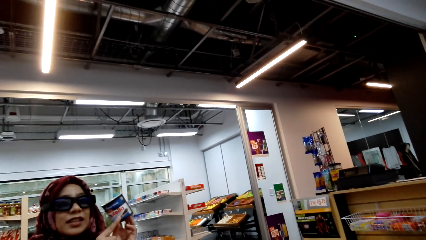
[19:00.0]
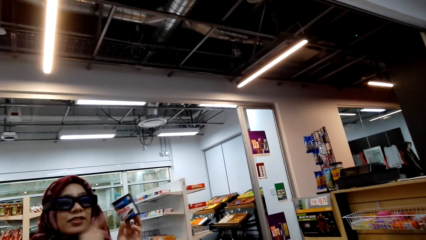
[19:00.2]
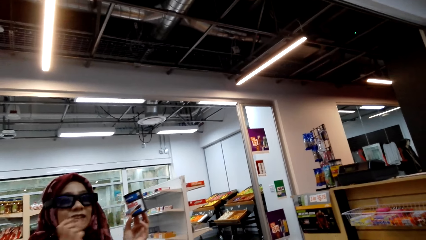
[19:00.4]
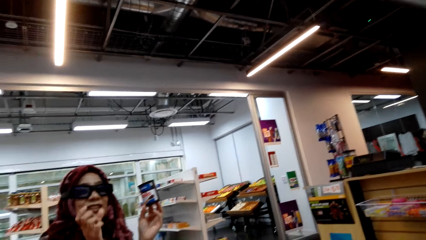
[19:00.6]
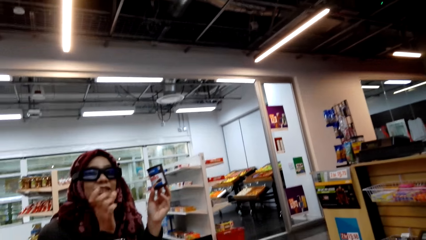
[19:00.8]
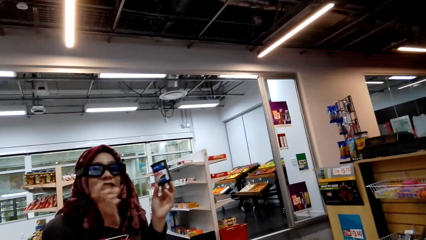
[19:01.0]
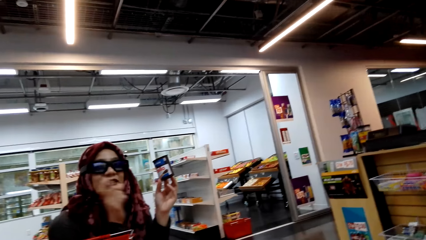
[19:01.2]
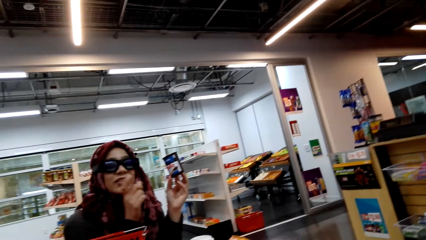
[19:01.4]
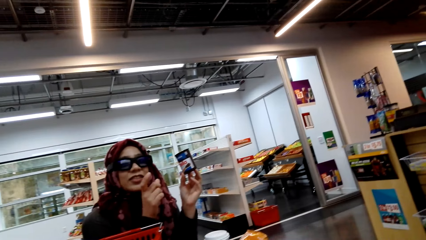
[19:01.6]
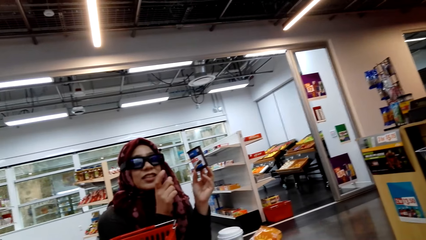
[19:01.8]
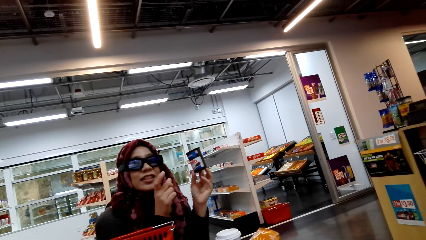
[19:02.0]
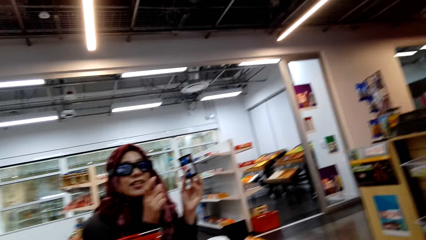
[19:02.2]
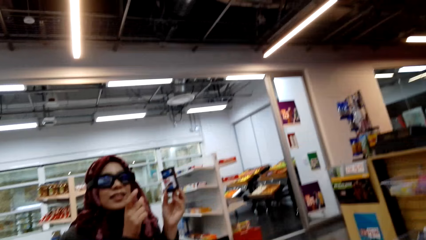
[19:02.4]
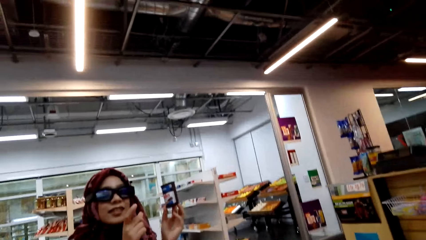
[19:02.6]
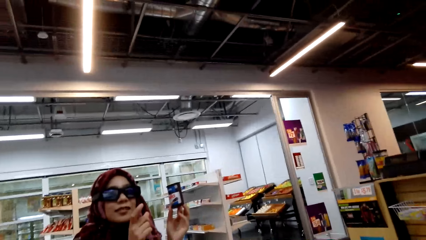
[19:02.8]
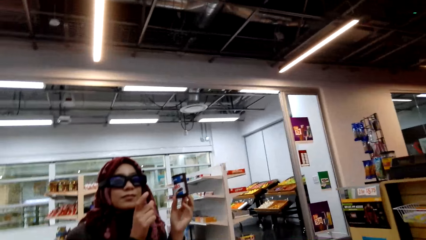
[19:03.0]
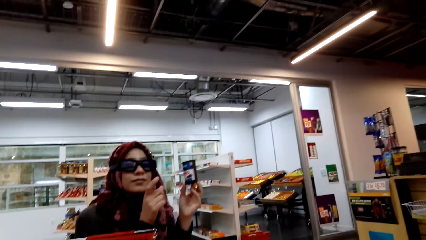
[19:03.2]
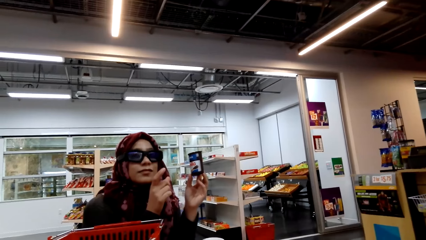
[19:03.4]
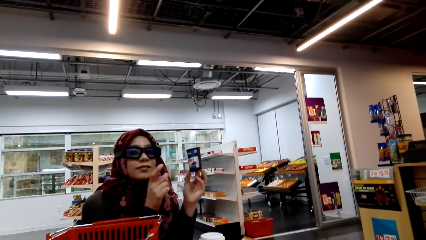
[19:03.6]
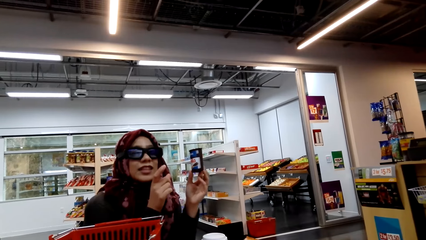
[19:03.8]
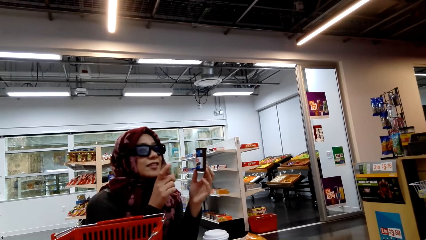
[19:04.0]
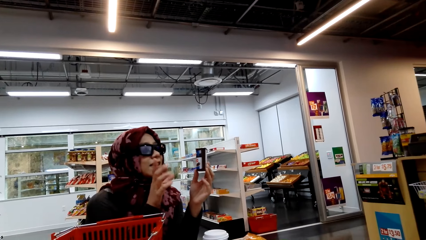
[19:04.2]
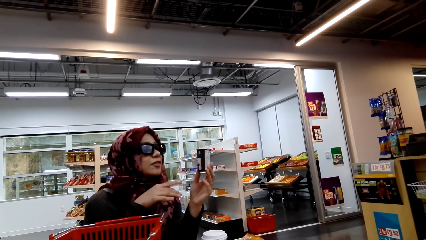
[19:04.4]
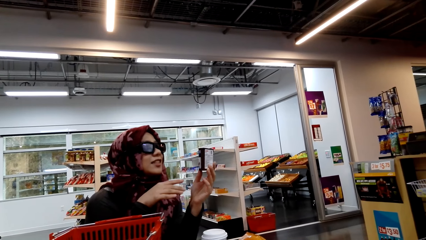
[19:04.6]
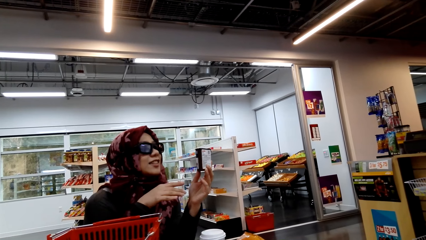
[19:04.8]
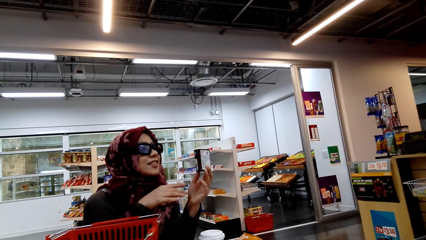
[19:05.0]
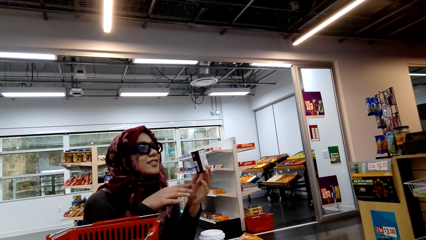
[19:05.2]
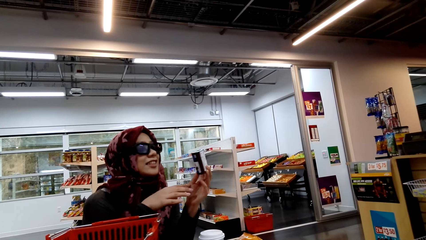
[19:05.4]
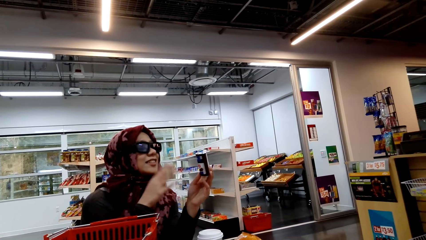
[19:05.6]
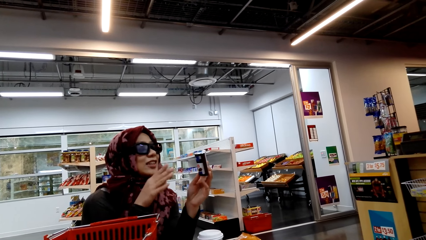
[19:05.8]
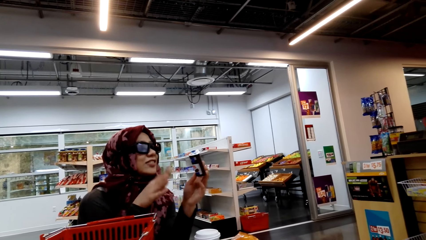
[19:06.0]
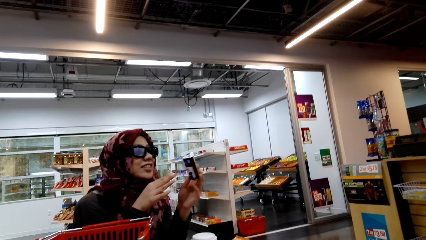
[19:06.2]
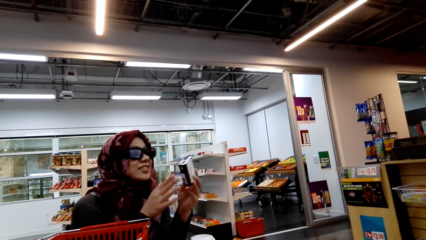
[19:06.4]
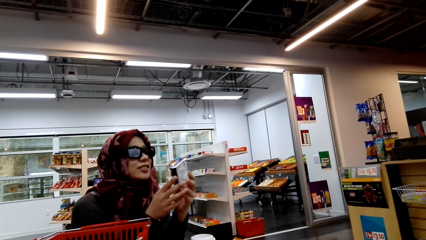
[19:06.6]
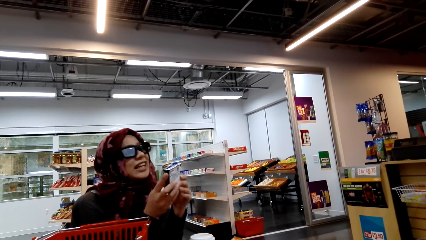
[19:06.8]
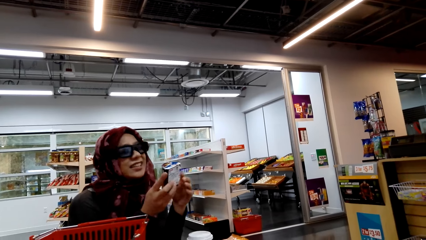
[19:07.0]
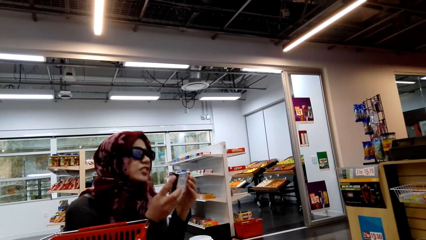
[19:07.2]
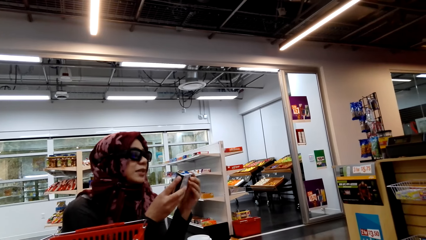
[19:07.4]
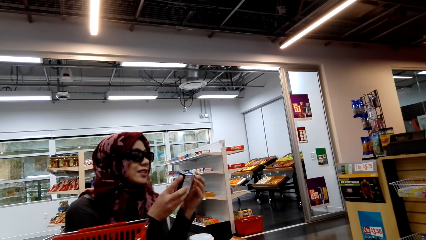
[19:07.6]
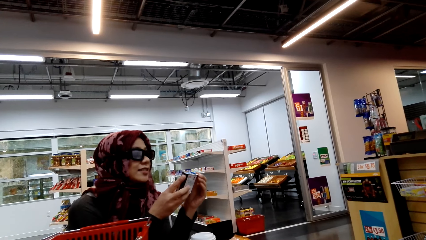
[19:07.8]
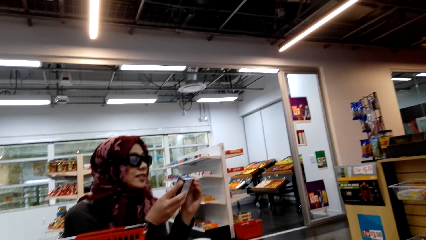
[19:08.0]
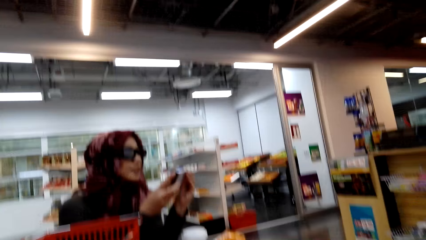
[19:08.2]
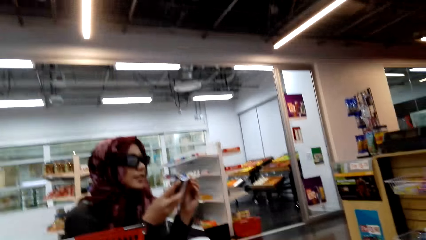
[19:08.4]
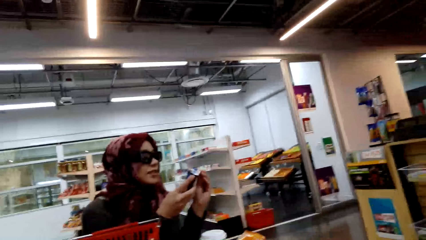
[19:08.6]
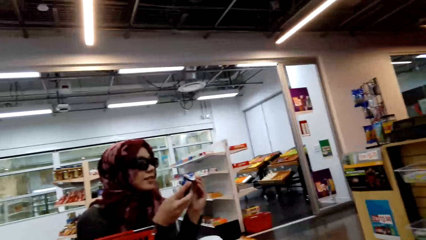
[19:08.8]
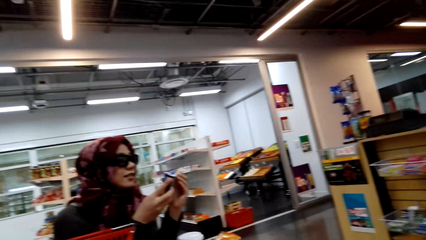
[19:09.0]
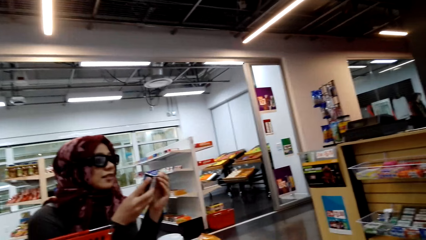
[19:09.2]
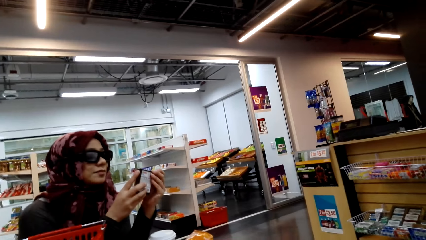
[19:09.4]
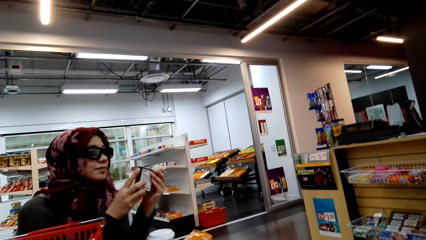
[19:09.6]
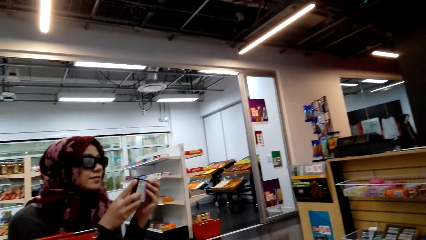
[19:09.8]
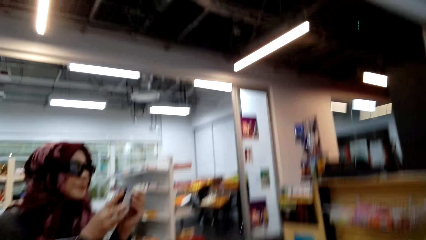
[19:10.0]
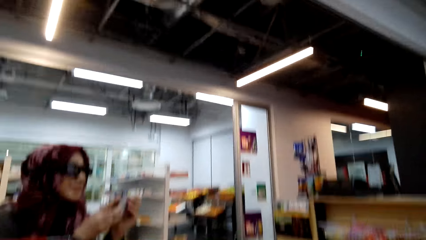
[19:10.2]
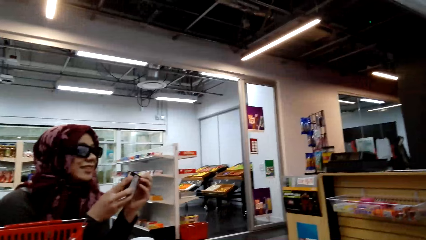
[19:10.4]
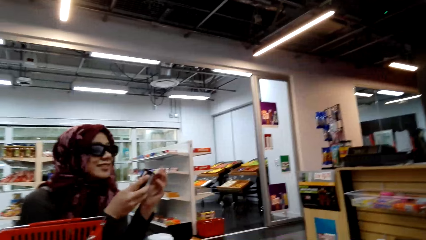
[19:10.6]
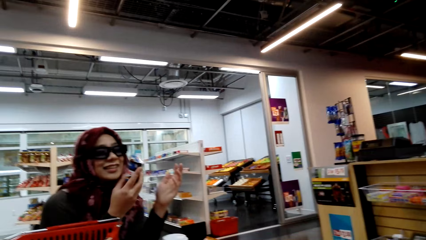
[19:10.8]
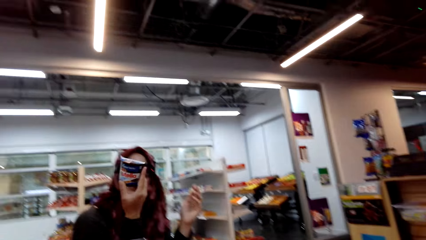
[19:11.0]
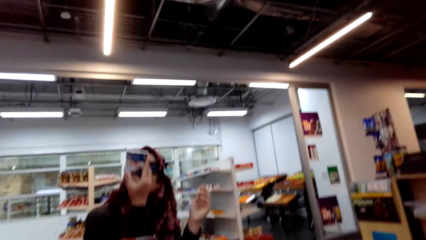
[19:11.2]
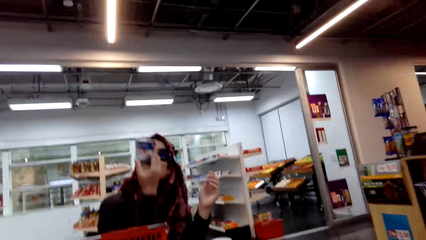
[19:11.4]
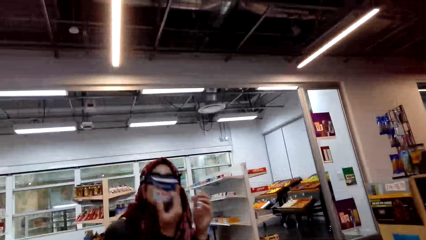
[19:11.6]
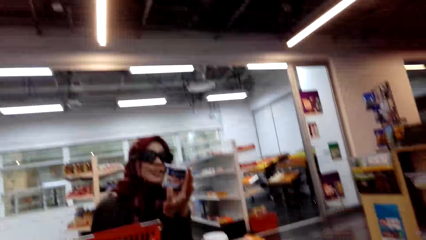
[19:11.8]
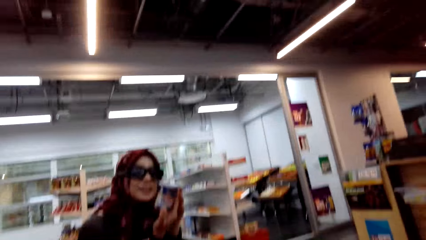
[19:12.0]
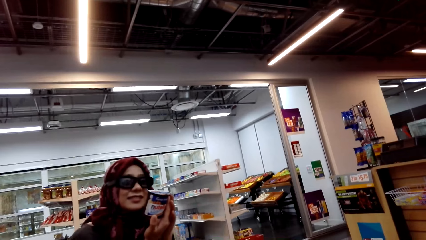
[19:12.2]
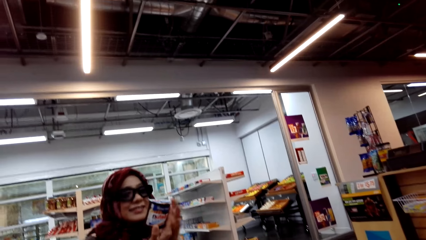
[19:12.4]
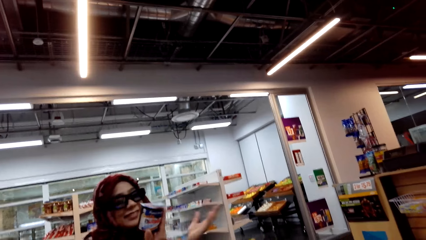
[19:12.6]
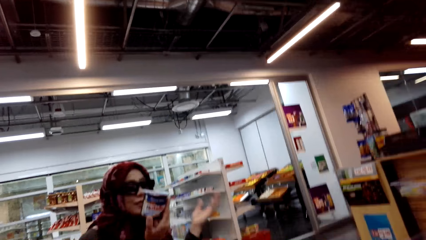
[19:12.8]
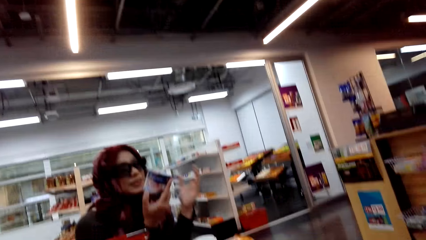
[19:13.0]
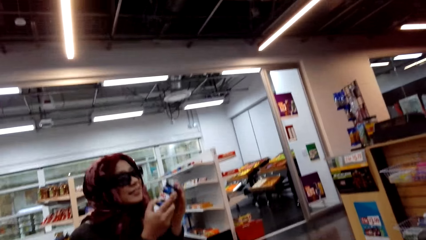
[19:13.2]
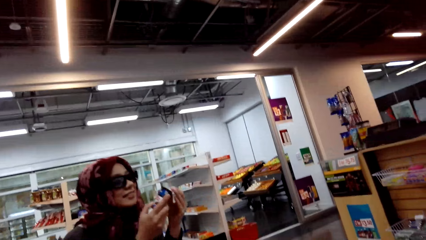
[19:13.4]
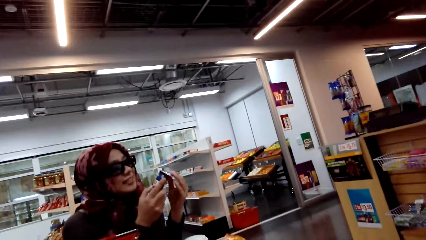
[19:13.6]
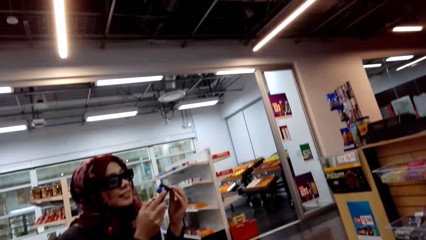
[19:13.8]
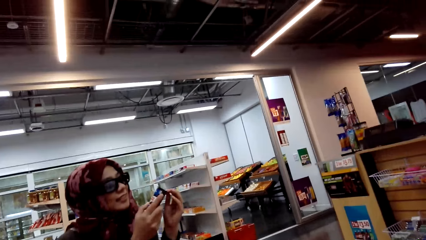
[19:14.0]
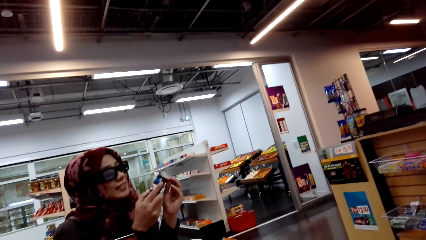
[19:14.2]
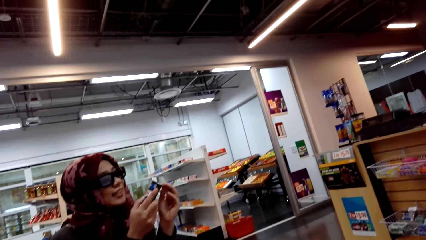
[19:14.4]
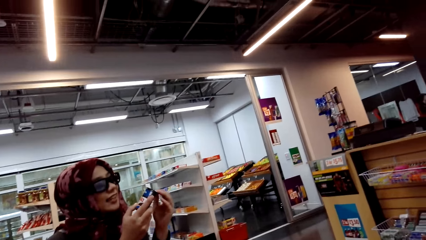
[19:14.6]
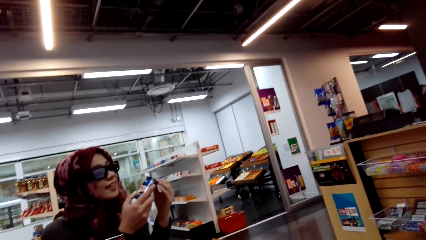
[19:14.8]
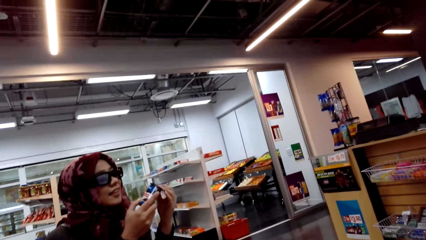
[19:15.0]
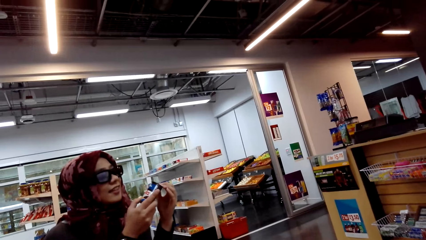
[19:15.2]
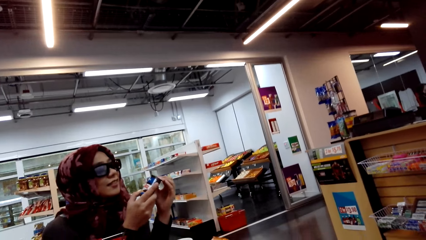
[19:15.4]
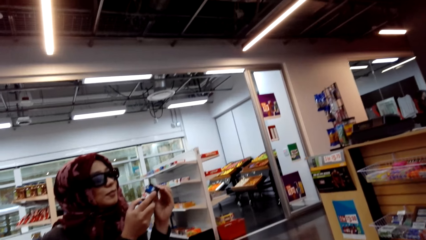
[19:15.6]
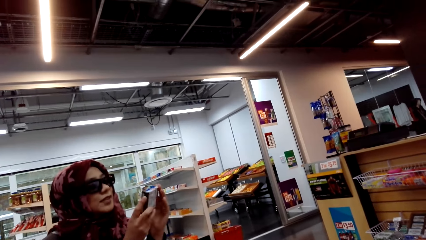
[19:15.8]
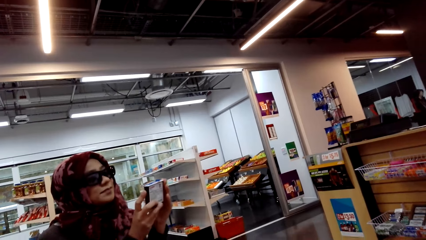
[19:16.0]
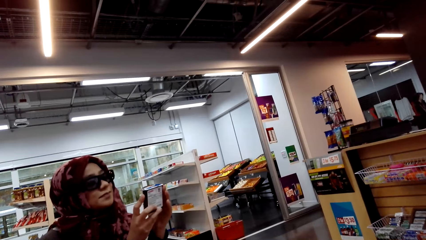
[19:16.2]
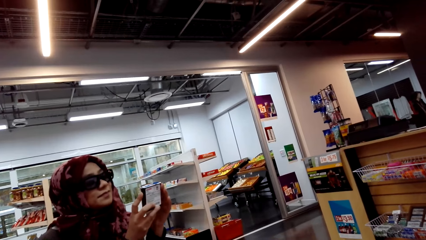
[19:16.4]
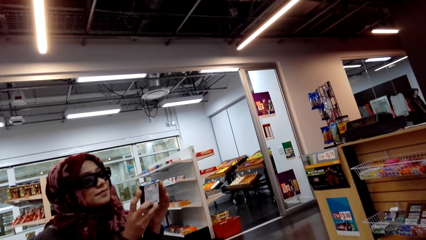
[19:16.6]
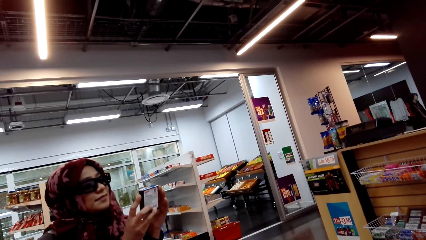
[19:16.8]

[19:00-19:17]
The camera wearer converses with a woman. The woman converses with the camera wearer. The camera wearer converses with the woman.
